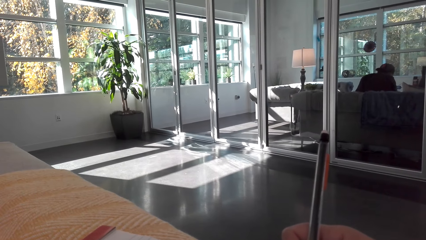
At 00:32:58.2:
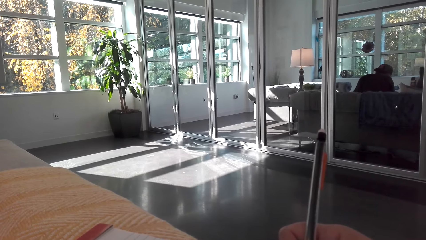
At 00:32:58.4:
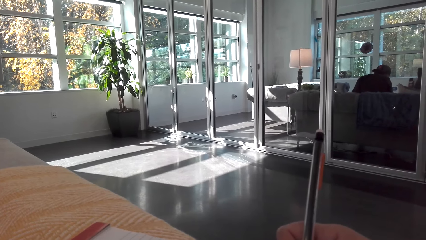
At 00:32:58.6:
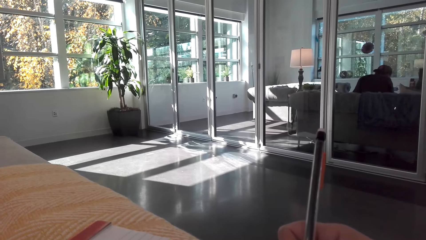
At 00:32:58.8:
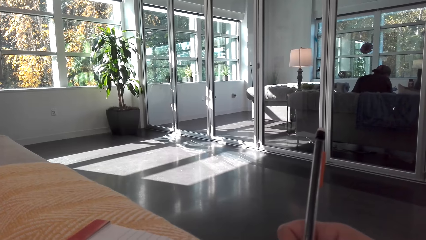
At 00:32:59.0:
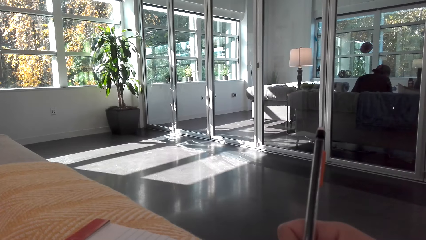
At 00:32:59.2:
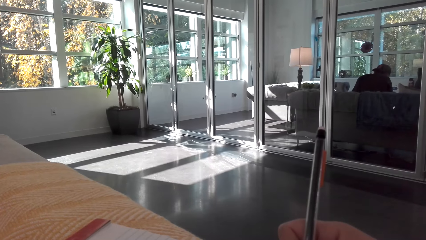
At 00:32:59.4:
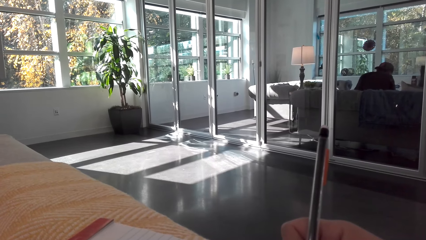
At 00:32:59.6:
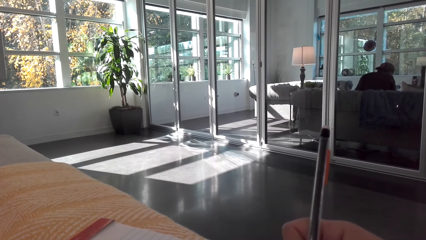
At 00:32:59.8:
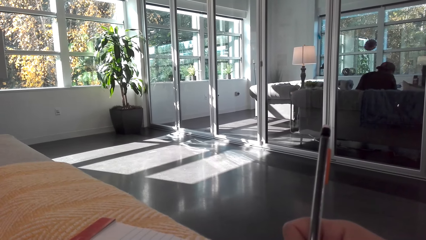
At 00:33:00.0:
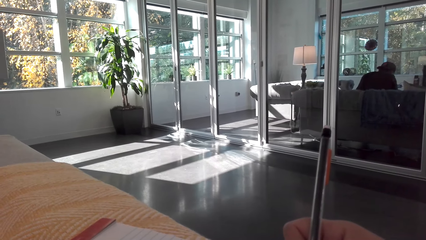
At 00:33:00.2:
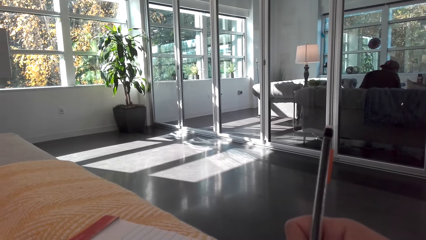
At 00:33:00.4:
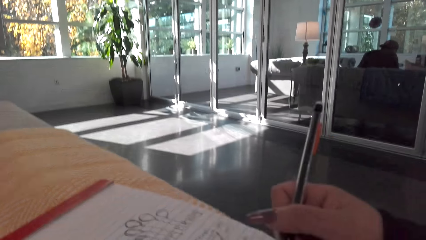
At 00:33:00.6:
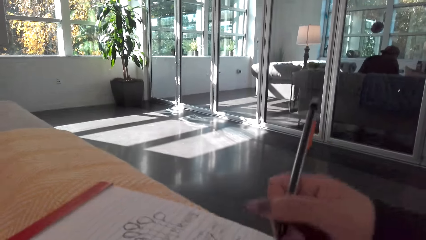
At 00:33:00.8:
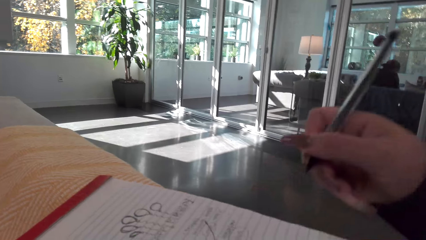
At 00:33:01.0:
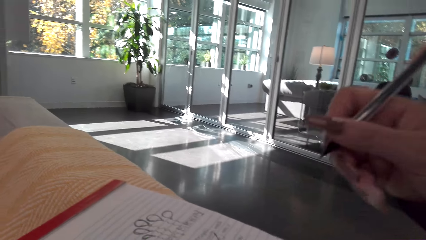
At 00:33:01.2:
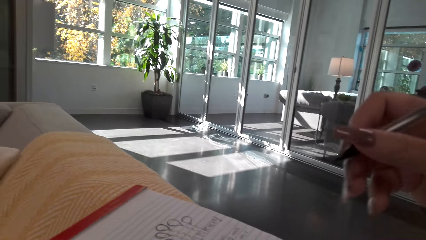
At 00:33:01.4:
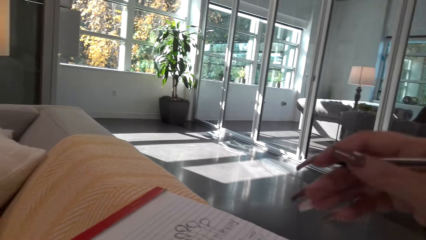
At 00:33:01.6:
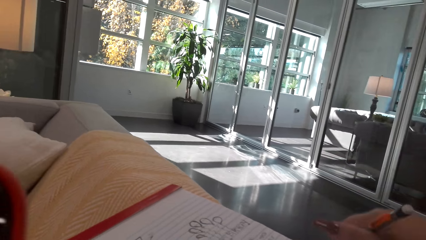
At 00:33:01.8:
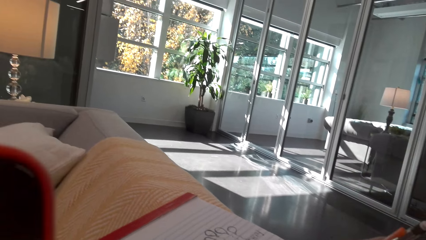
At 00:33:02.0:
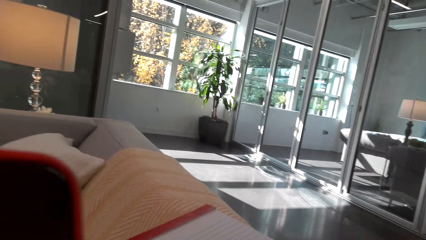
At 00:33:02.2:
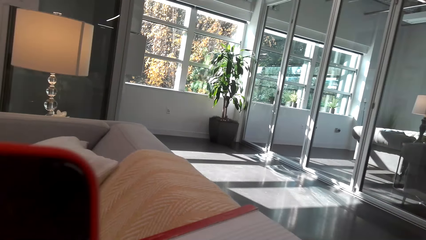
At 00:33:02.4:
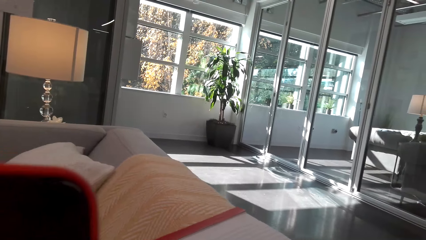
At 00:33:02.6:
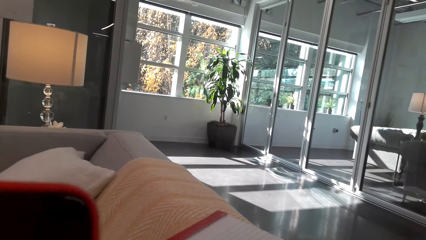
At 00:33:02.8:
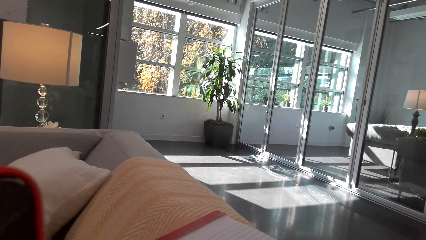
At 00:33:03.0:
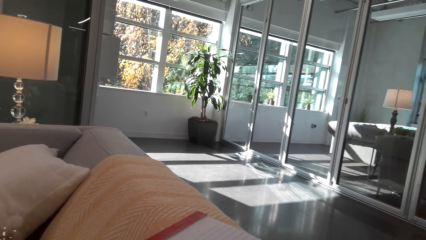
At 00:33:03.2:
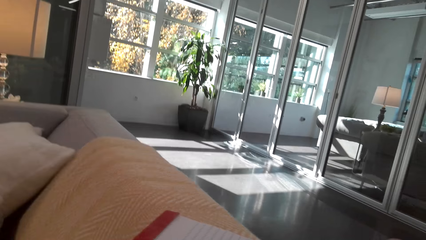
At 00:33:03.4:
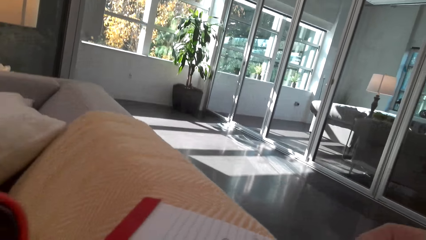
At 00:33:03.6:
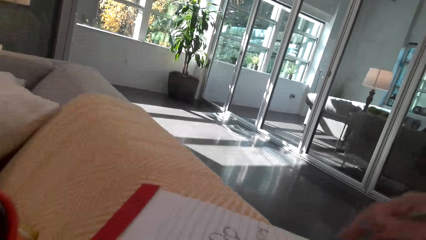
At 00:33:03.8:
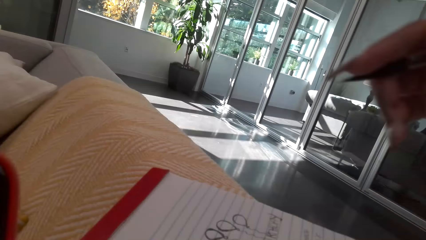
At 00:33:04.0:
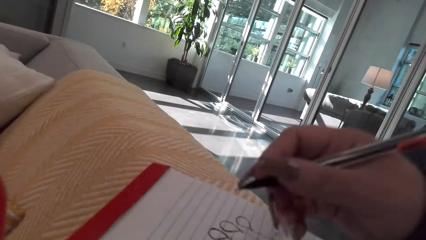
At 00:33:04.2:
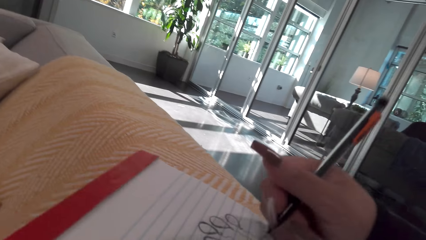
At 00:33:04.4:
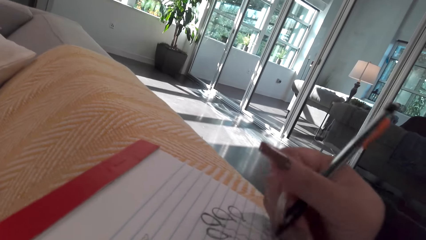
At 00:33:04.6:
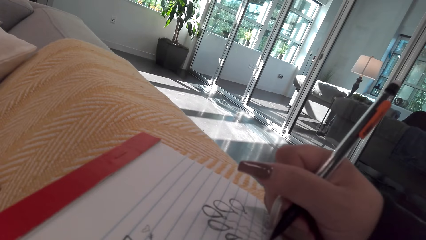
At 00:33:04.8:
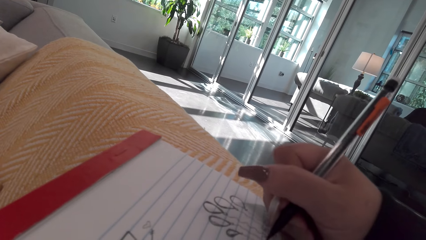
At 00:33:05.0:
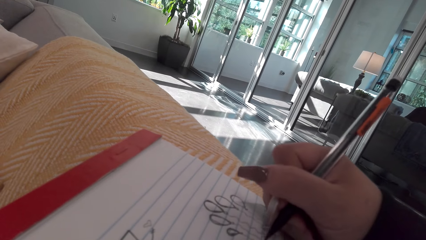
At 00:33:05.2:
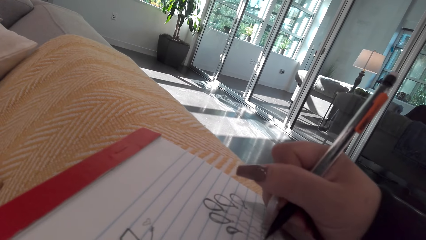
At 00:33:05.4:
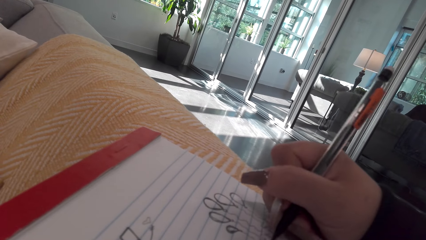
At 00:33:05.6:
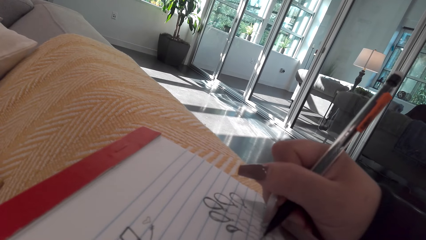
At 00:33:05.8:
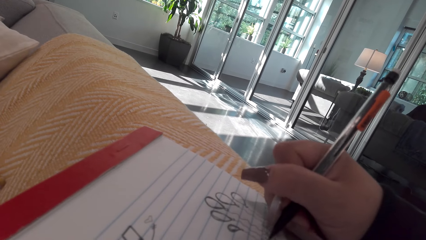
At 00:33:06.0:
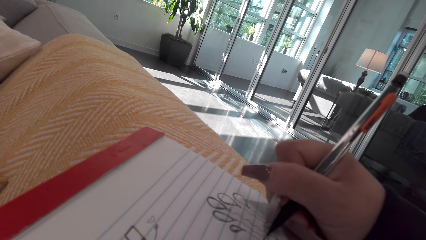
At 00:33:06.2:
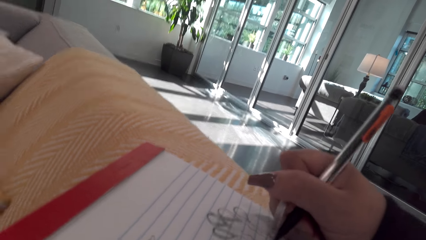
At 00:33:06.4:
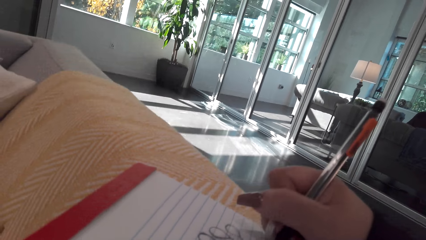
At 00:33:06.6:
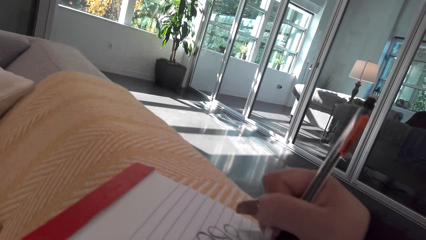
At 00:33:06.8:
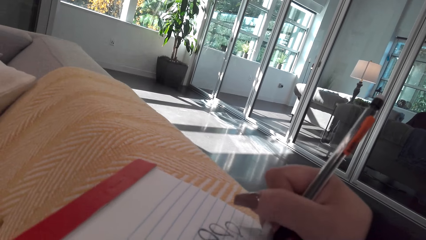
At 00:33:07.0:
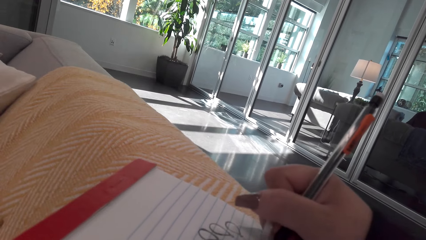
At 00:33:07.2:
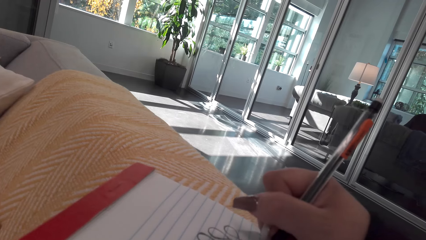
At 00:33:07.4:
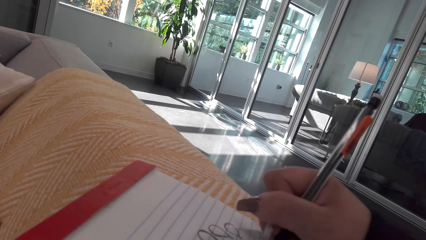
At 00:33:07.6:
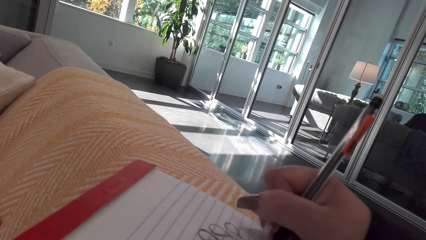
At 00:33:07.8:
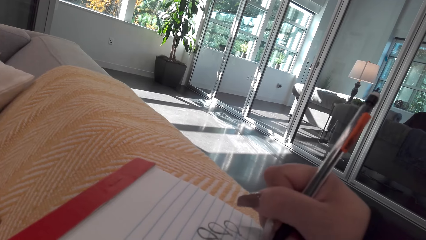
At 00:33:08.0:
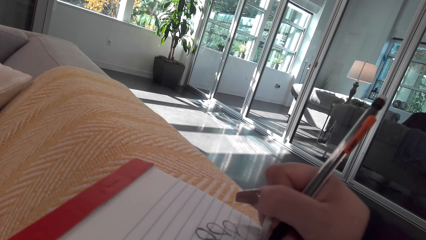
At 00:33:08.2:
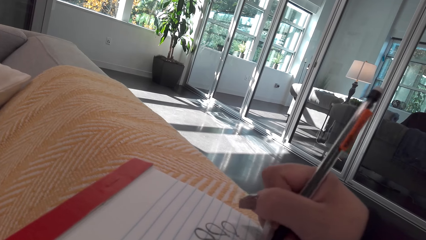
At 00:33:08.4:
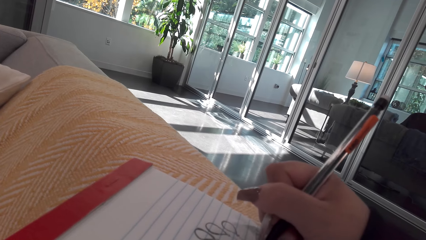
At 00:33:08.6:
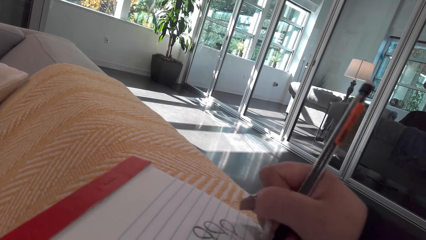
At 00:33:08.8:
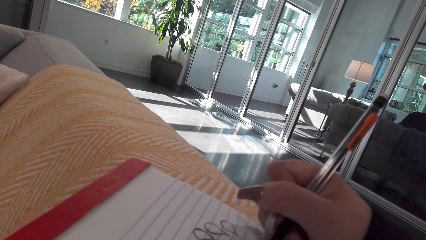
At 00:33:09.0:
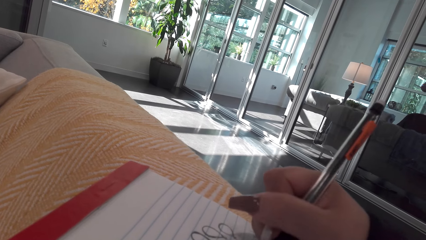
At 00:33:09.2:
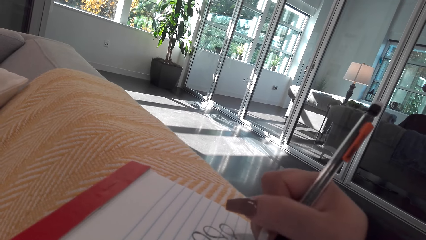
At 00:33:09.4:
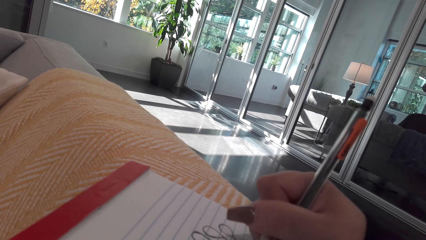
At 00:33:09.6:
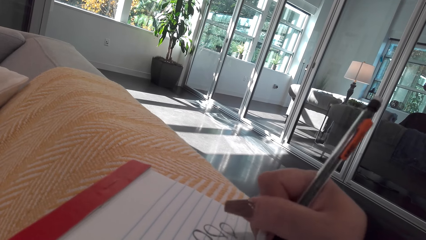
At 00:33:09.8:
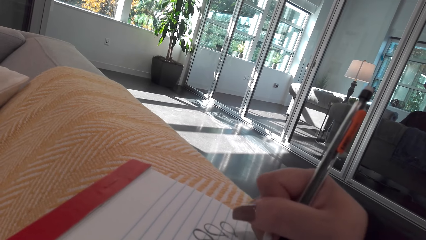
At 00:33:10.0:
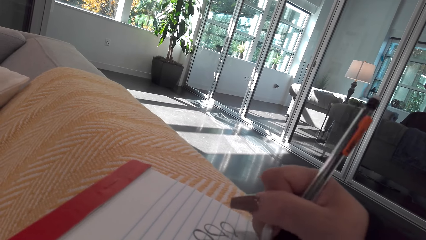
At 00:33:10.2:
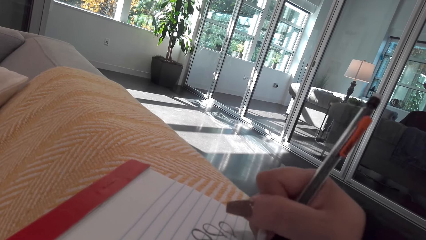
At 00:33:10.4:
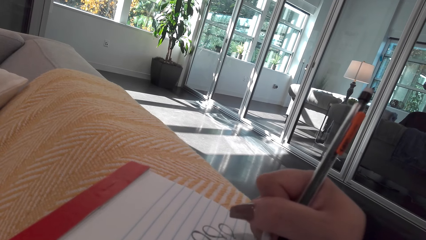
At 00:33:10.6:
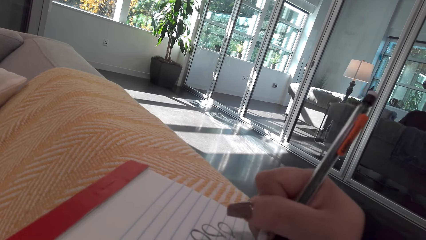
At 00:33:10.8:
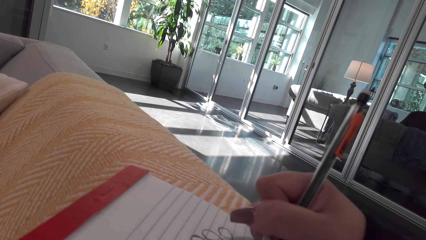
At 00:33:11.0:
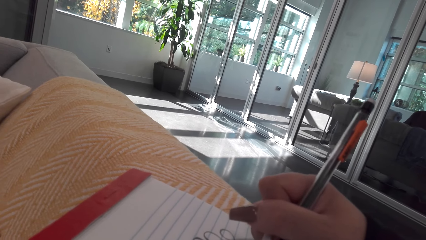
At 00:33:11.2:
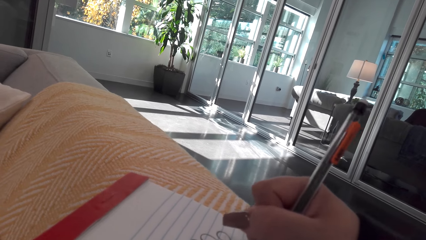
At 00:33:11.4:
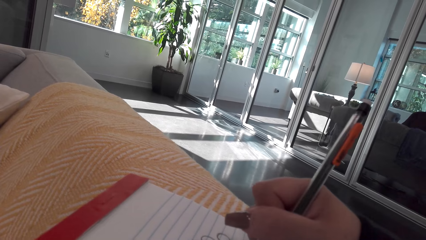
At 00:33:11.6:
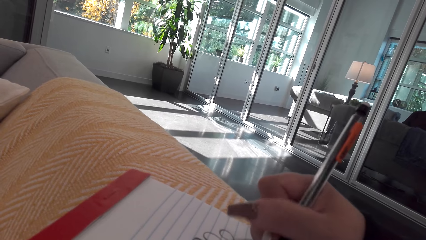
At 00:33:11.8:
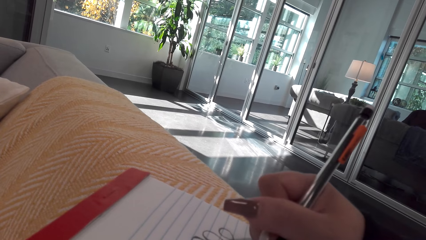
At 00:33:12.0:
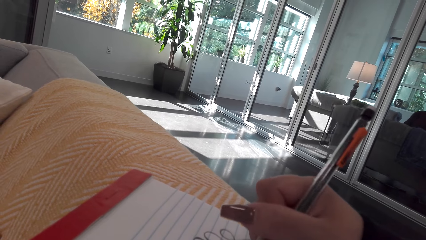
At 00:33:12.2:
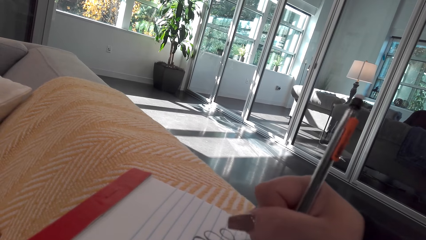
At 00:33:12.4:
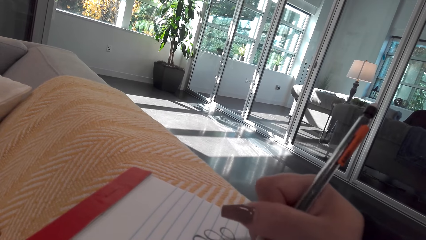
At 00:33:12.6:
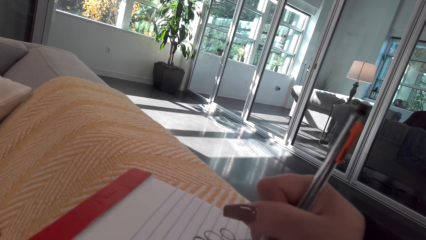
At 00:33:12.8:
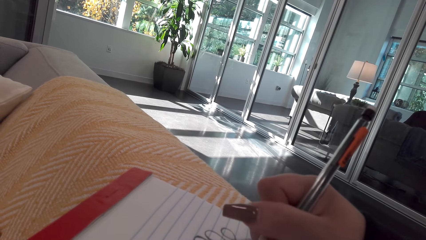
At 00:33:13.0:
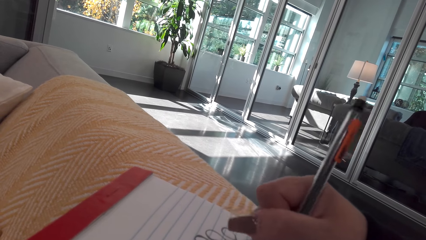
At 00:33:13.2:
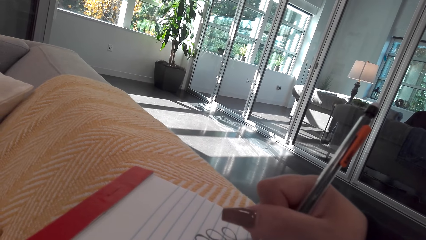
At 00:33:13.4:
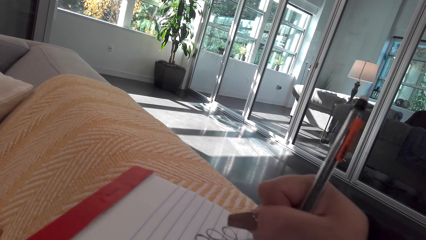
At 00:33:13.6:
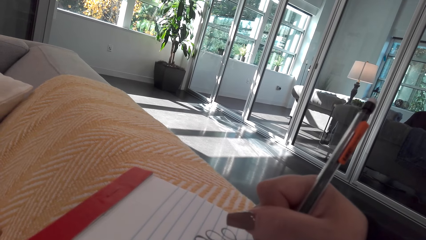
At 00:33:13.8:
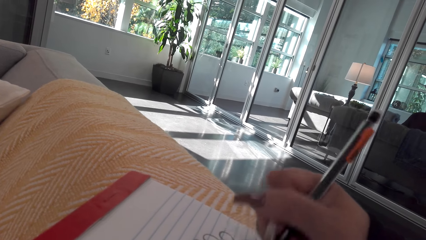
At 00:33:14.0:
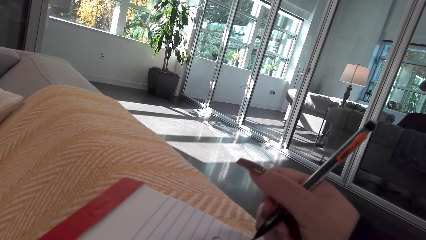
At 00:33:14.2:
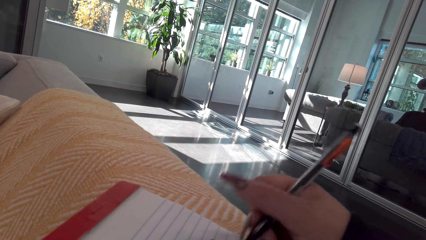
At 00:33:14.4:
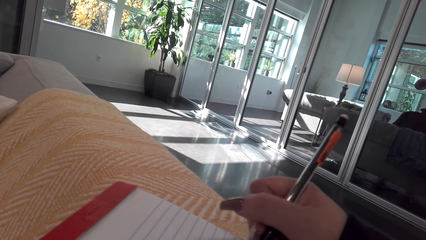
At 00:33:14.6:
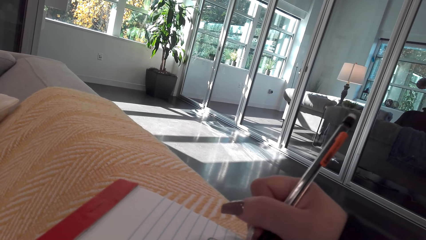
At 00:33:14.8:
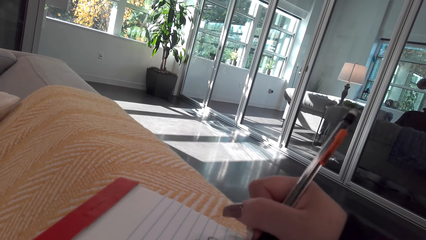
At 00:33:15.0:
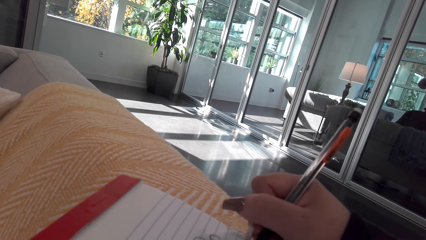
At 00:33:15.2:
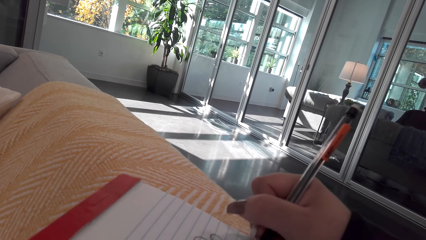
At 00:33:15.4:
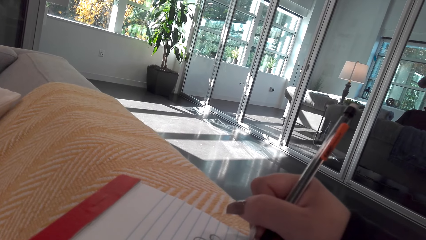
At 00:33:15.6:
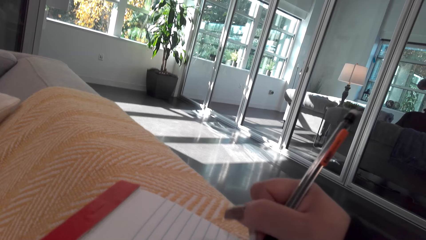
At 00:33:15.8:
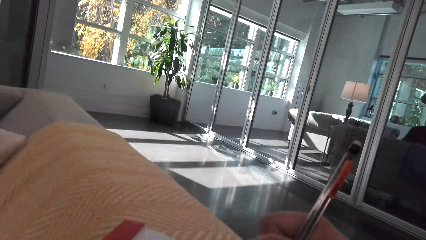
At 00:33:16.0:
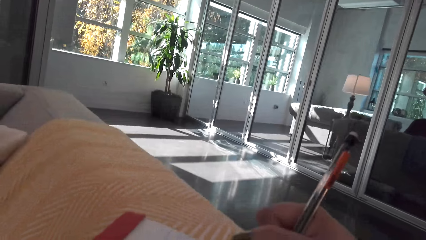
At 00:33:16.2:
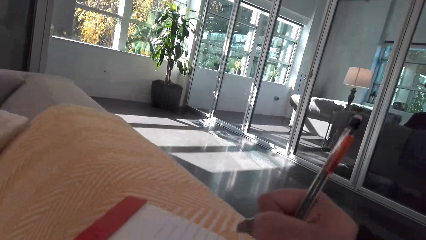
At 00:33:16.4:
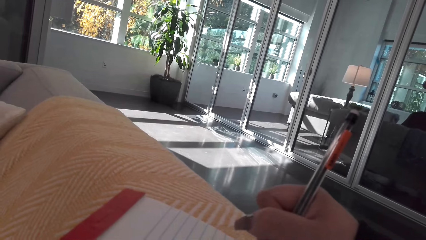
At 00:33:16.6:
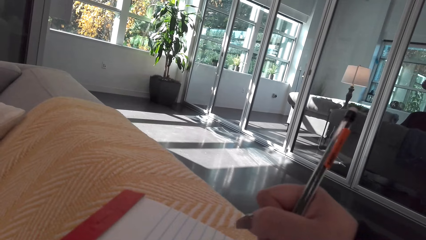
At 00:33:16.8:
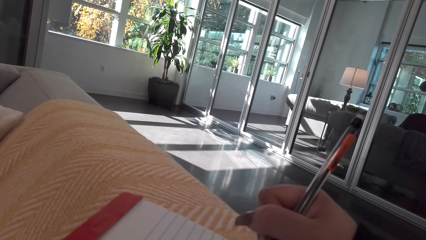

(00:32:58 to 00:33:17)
The camera wearer holds the pen. They look at the phone. They draw on the book. They talk on the phone.
